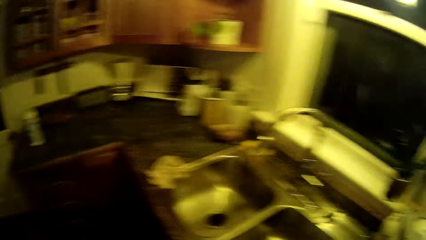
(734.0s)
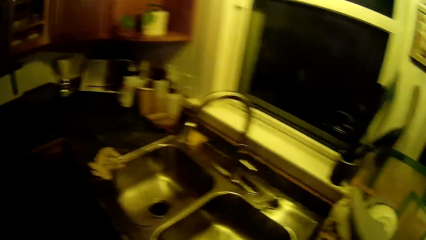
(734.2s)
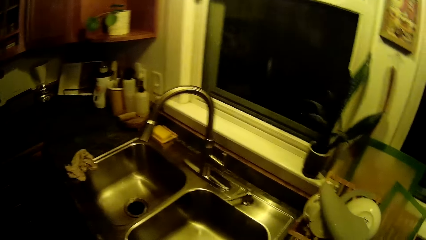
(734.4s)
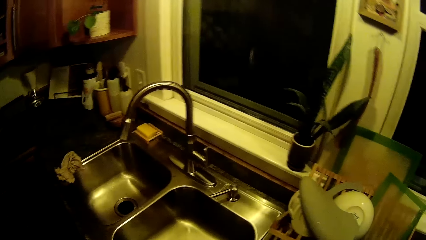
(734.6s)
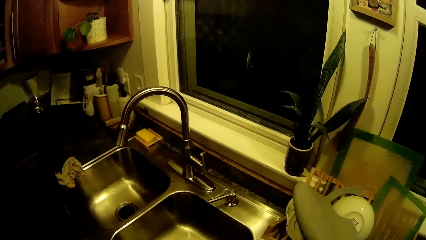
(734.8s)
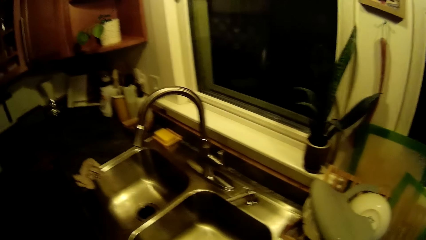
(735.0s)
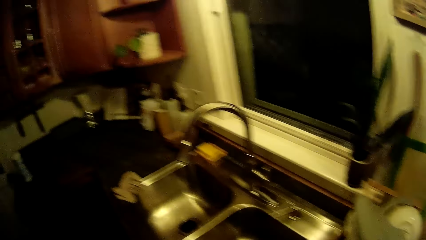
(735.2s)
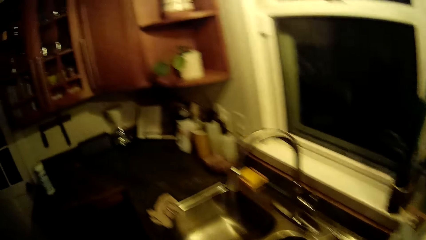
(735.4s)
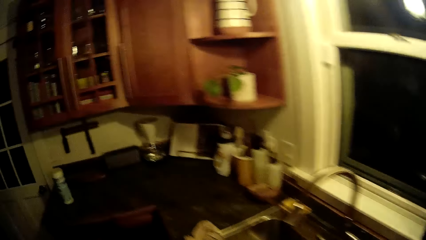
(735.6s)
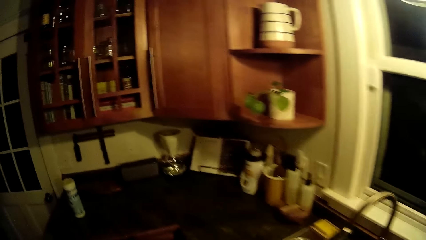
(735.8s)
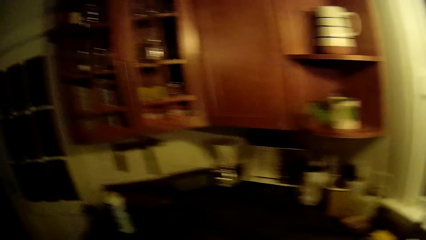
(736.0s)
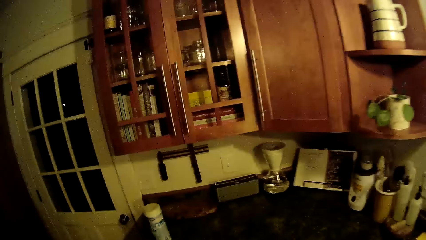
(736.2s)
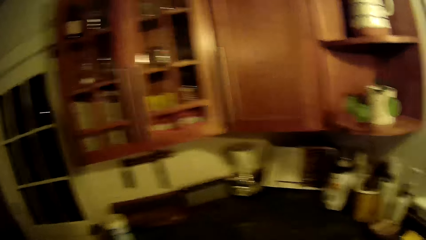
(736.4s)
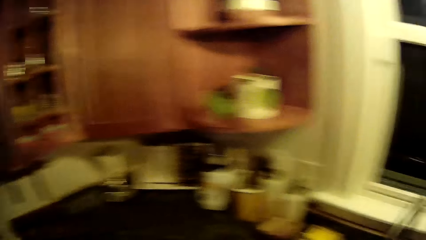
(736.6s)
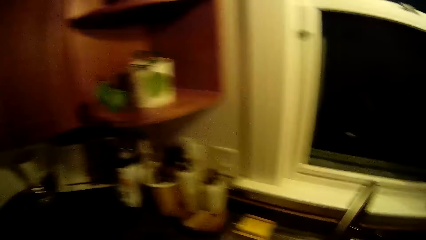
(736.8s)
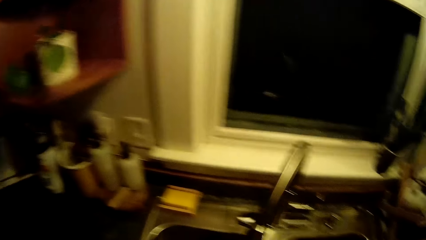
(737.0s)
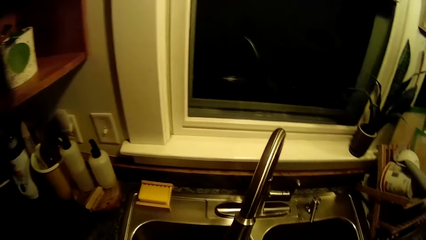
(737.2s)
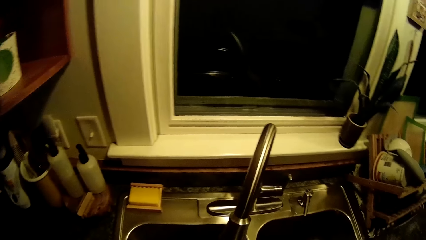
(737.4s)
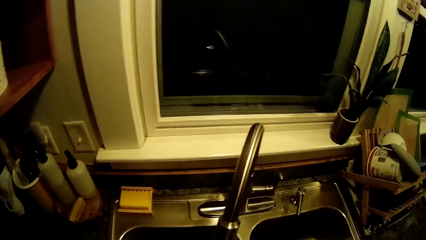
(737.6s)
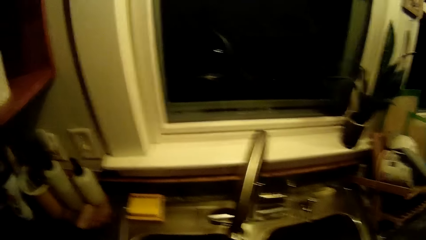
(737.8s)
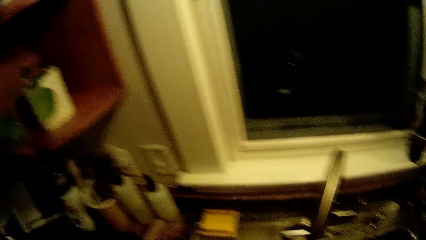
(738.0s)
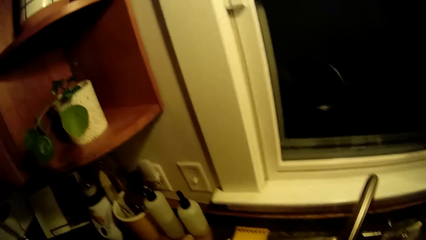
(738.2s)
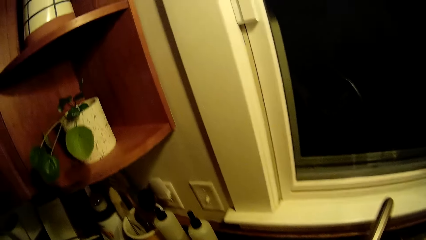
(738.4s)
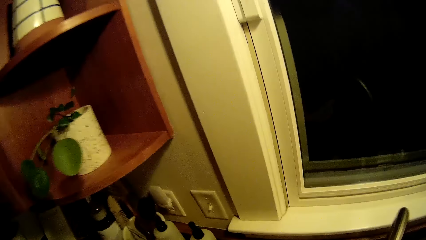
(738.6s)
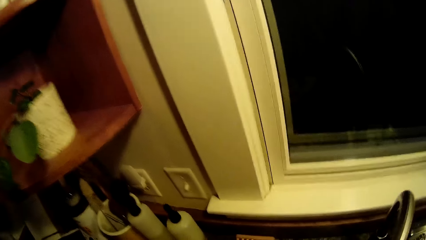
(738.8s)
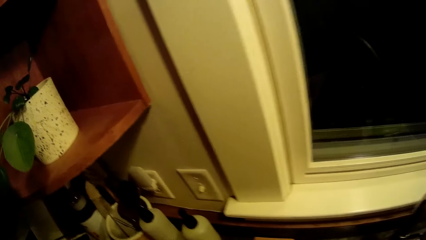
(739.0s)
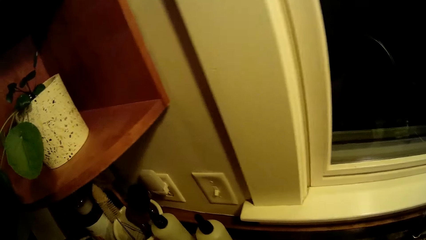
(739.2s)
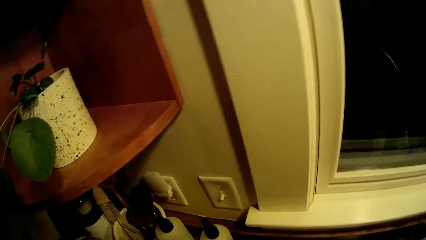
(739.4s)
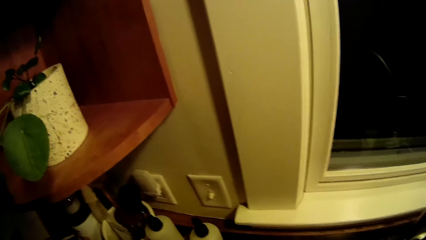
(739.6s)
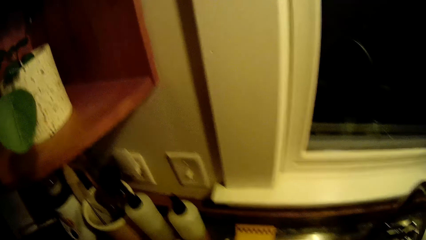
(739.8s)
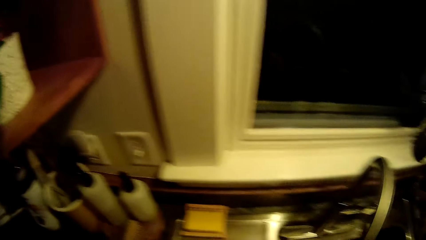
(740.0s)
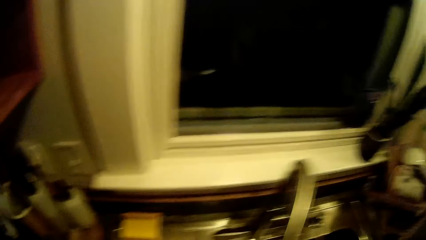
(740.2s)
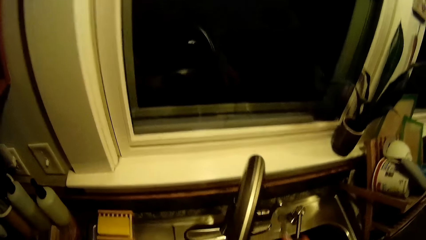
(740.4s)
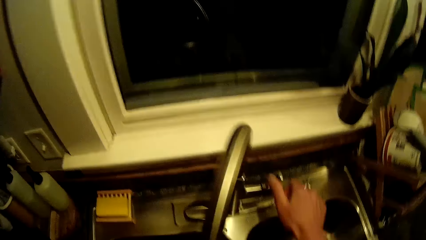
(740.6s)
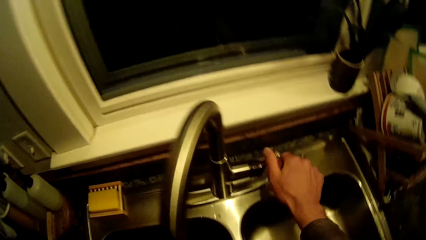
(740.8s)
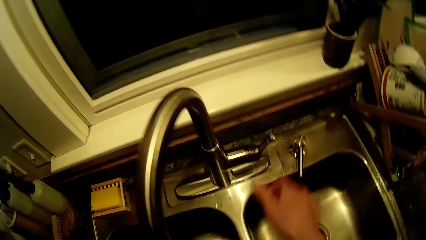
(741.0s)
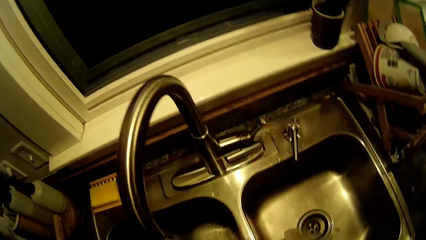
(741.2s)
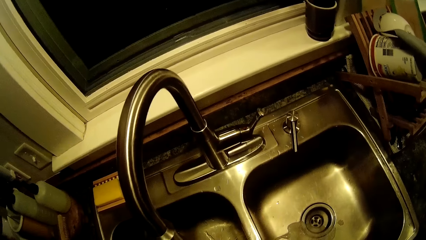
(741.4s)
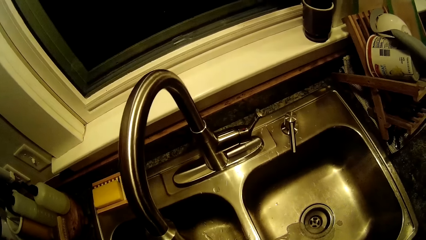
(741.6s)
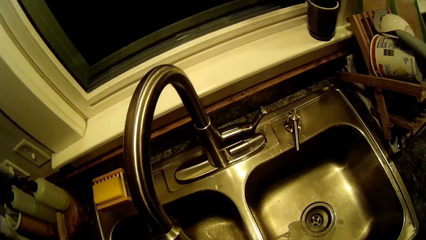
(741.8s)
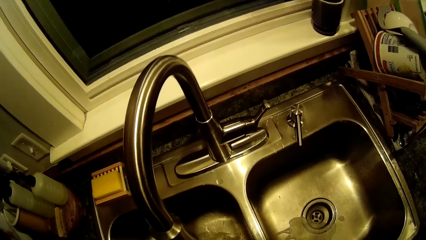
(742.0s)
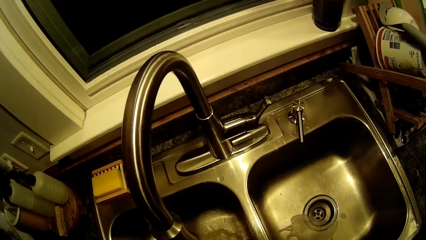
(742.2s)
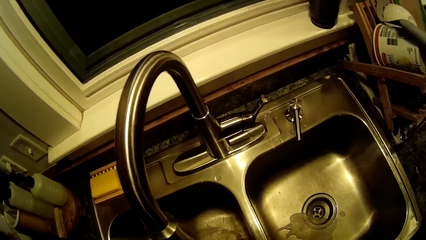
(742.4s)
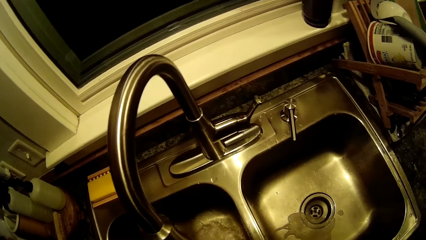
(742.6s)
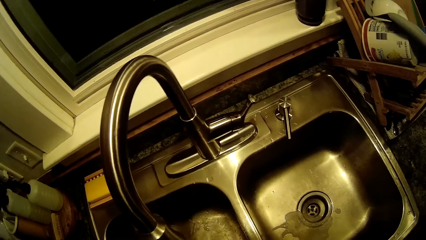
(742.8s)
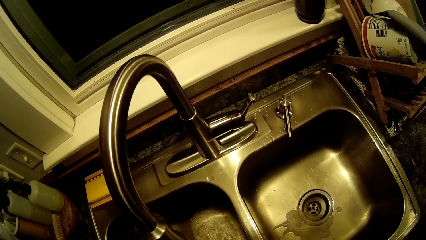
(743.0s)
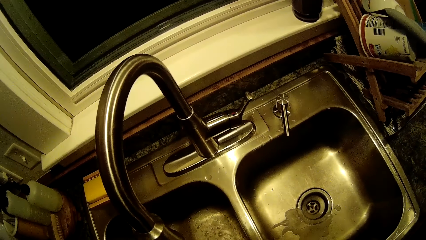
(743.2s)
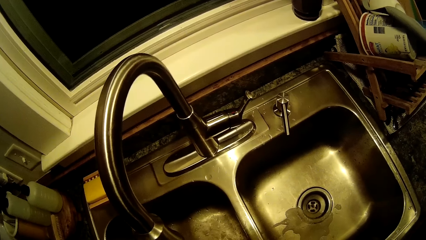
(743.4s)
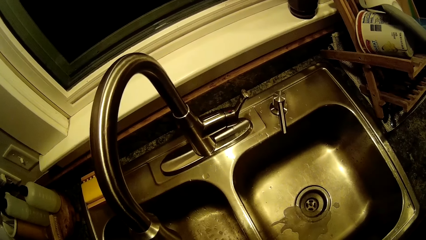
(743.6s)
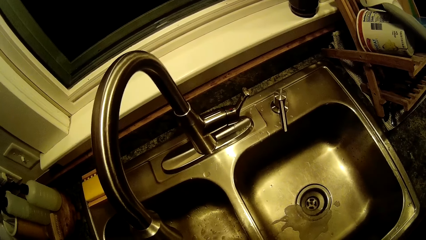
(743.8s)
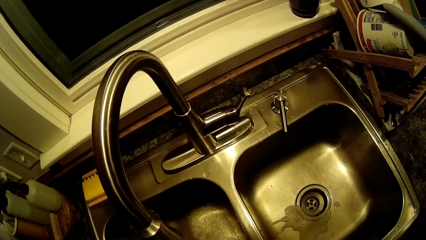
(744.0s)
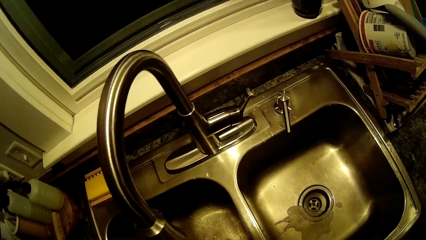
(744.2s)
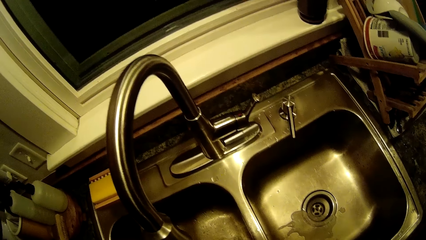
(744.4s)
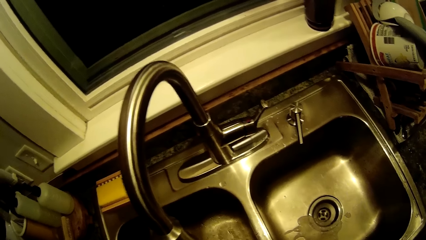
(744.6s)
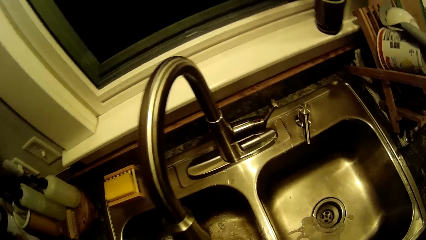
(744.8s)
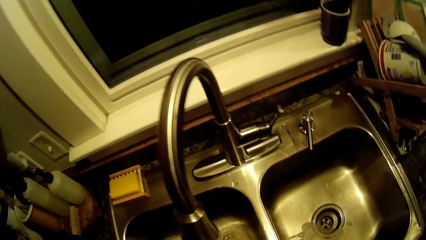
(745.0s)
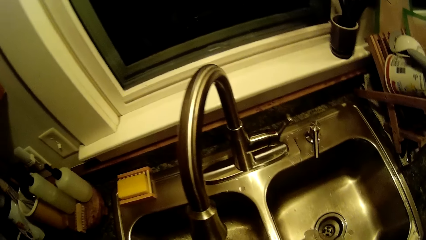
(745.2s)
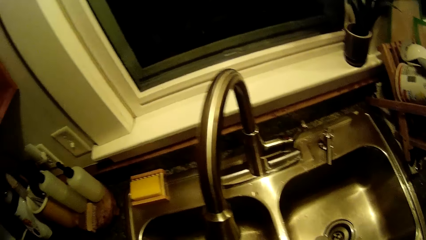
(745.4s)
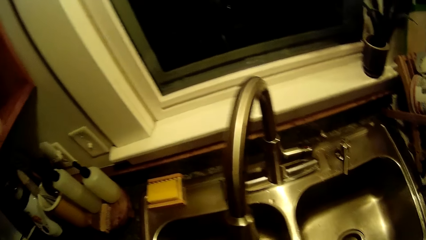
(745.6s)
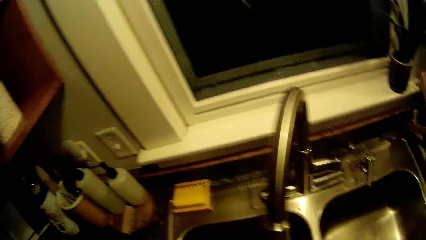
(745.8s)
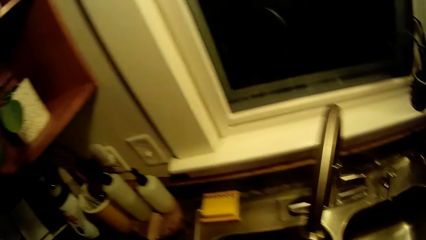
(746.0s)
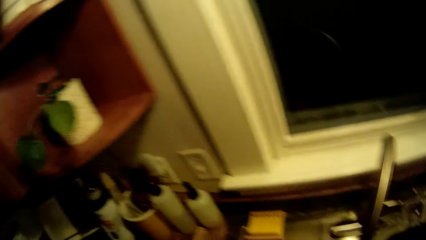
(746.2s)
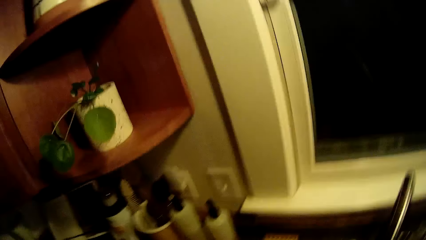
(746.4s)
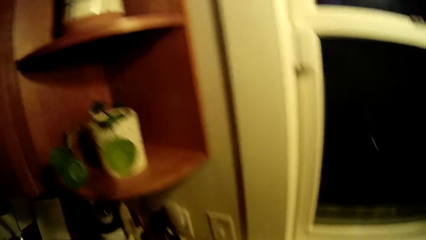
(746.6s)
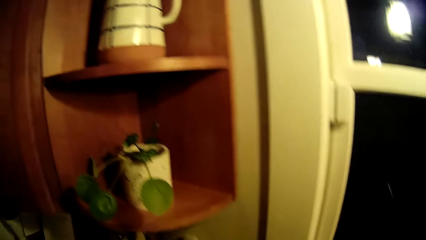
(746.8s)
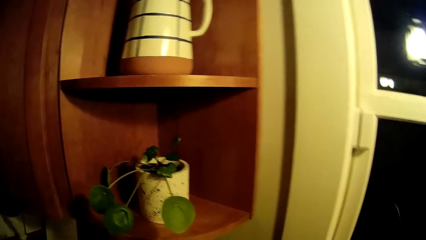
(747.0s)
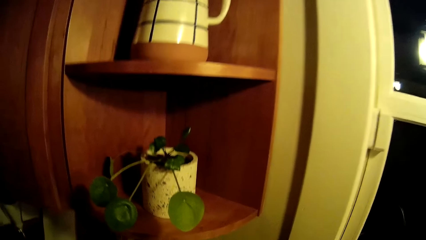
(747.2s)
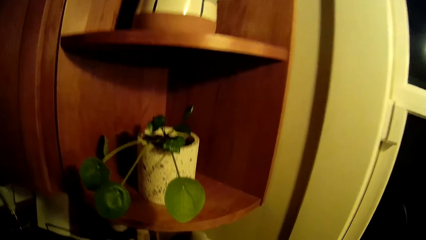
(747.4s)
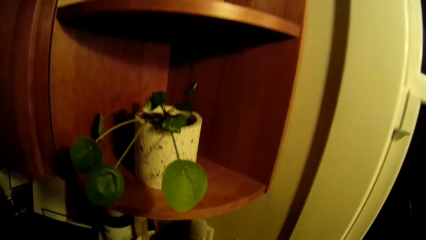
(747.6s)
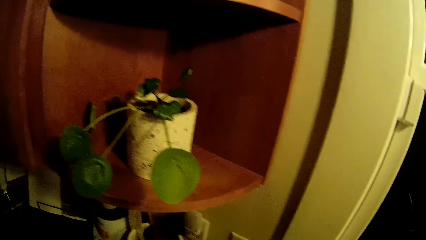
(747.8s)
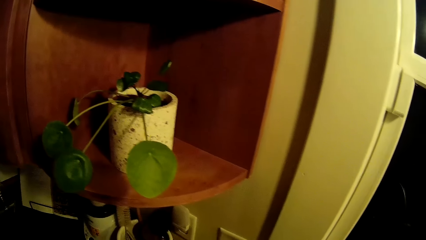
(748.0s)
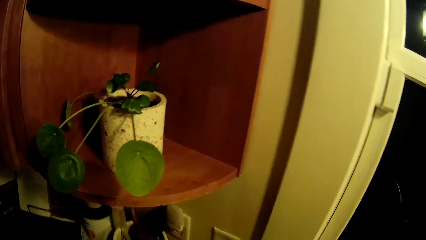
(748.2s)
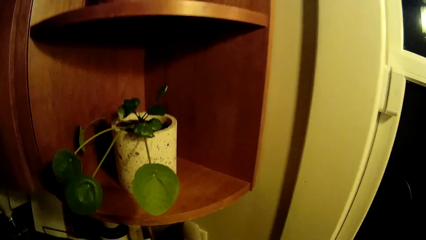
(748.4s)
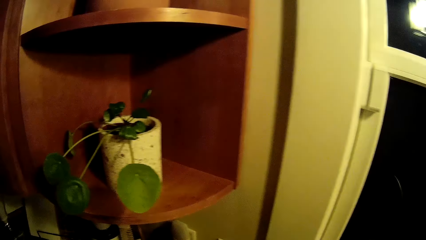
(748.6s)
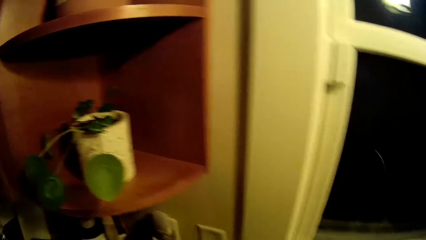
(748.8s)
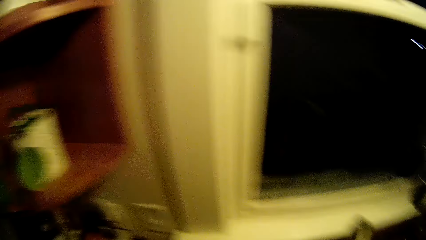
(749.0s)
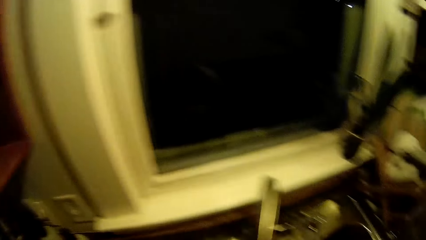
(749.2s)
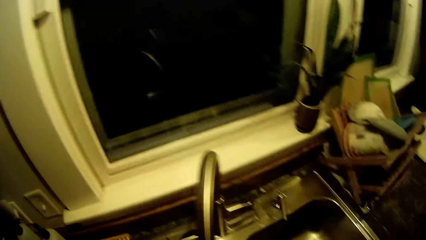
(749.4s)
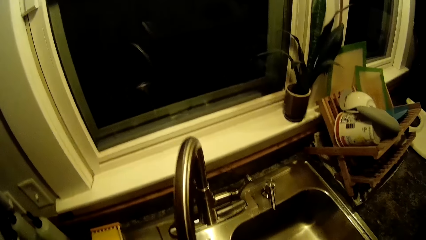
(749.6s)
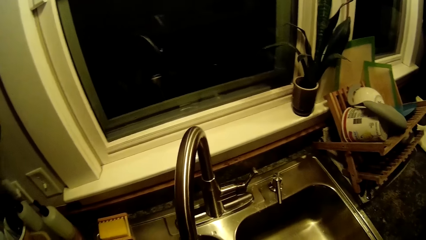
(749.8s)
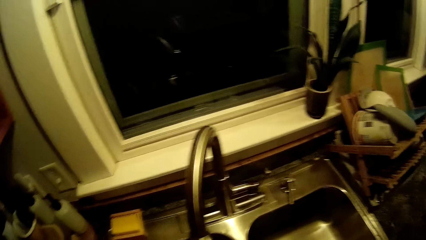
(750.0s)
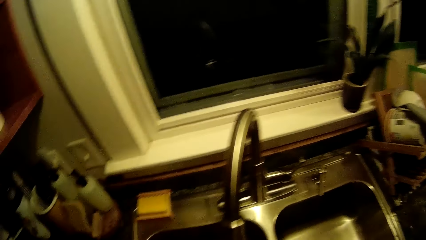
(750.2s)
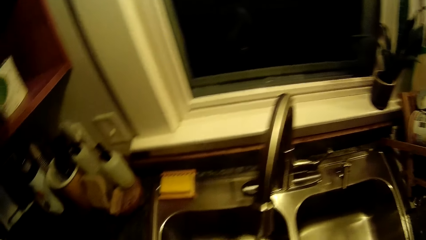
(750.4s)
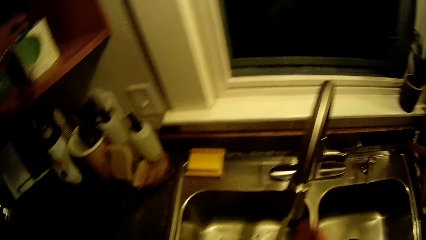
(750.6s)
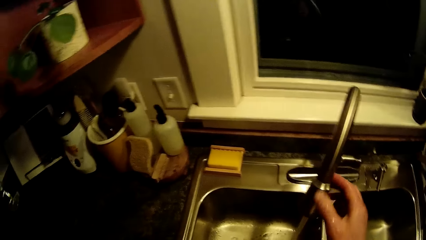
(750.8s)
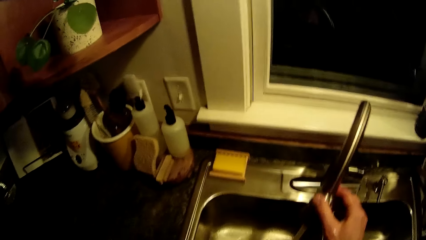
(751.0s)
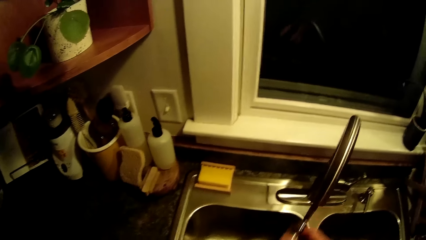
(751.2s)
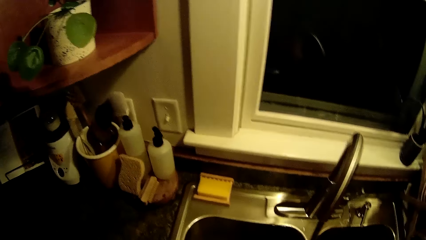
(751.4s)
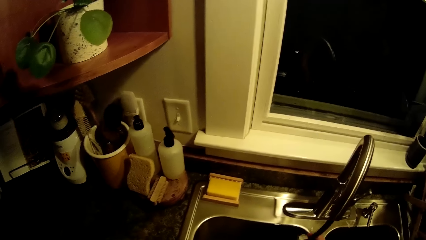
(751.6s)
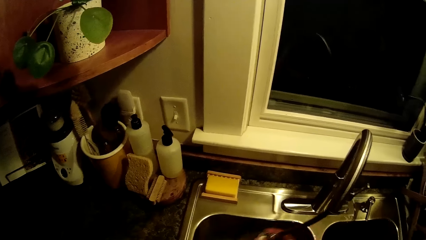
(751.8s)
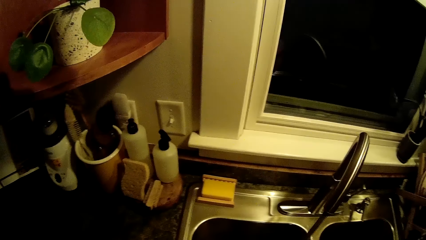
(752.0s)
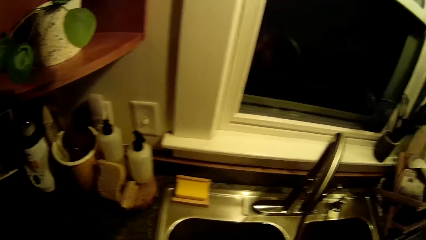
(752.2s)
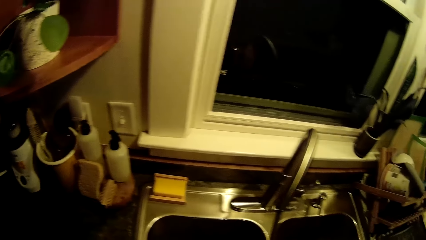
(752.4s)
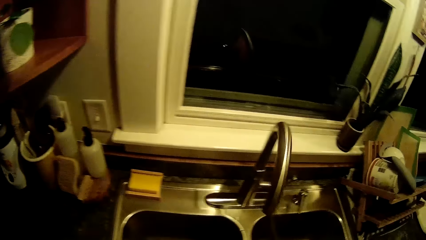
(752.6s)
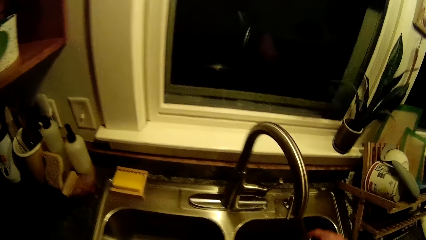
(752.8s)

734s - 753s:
The camera wearer looks around. He looks at the sink. He looks at the cabinet. He looks at the tap. He looks around. He puts on the tap with his right hand. He looks at the sink. He looks at the flower. He looks at the tap. He pulls the faucet hose with his right hand. He rinses the sink with water from the faucet hose.
